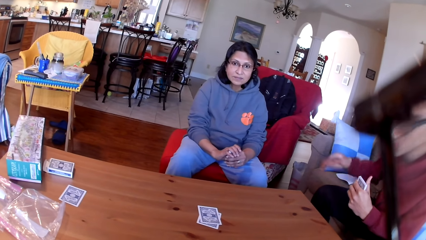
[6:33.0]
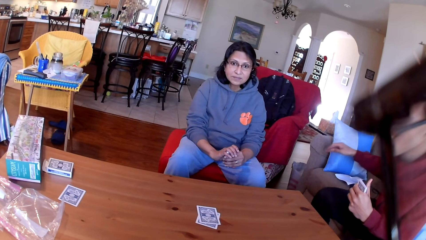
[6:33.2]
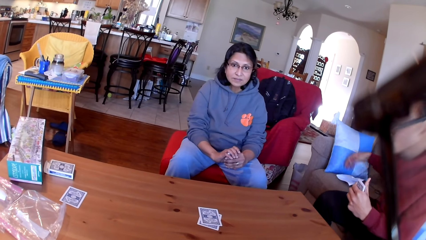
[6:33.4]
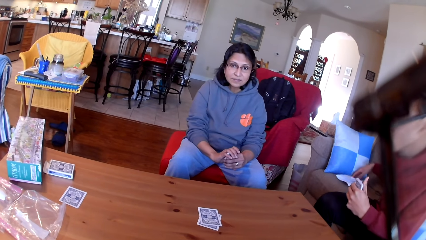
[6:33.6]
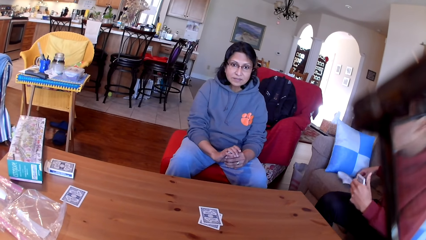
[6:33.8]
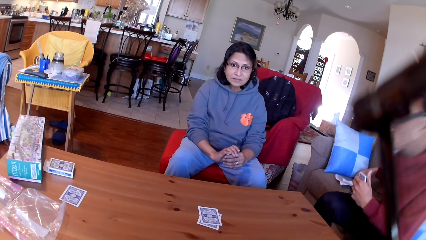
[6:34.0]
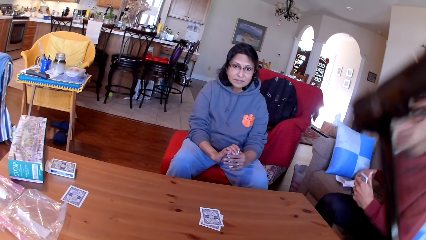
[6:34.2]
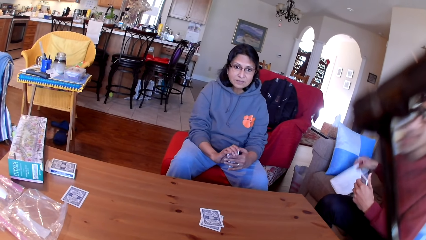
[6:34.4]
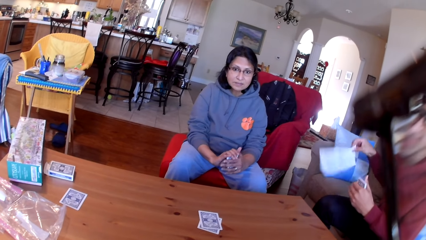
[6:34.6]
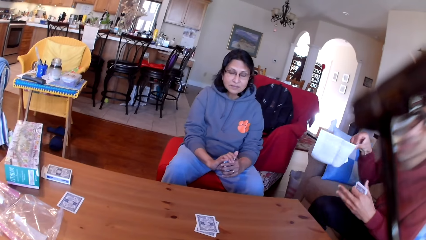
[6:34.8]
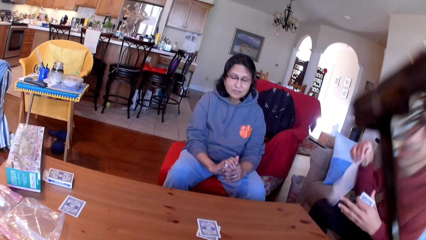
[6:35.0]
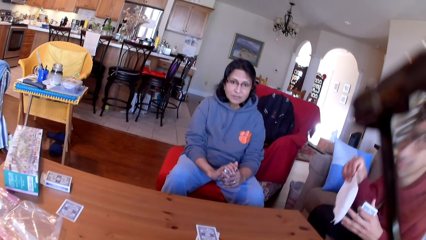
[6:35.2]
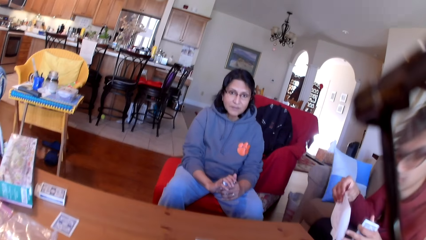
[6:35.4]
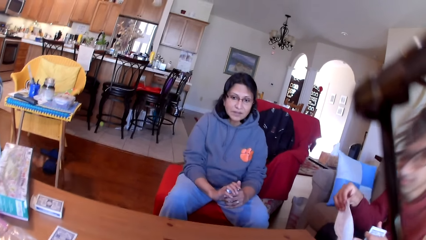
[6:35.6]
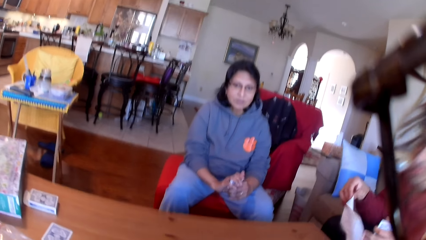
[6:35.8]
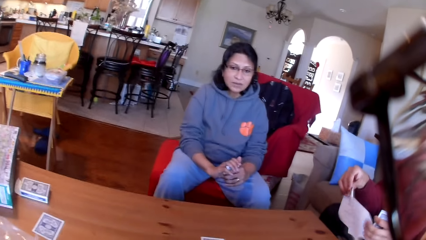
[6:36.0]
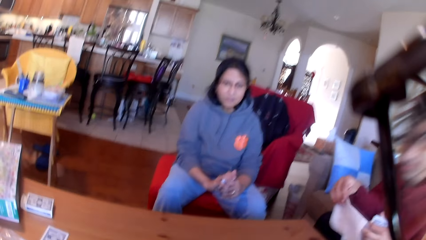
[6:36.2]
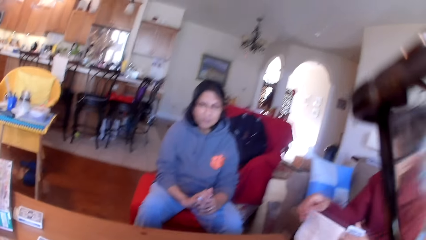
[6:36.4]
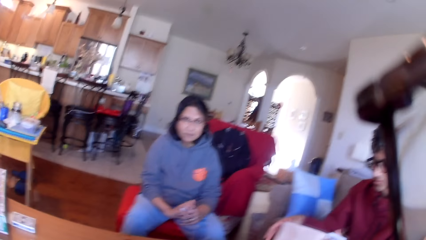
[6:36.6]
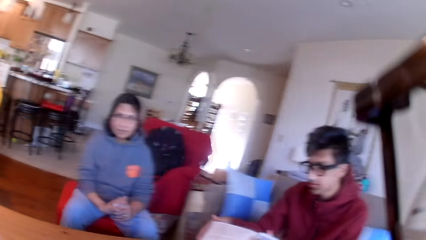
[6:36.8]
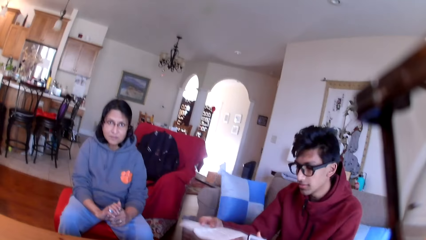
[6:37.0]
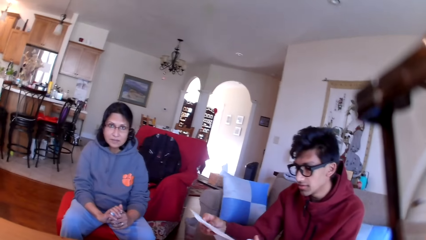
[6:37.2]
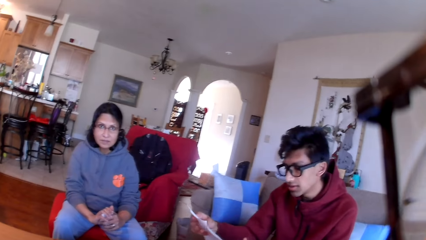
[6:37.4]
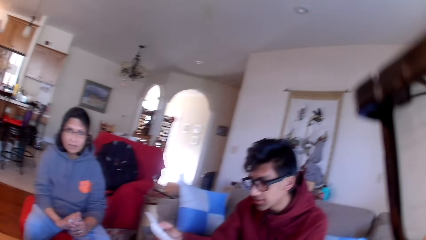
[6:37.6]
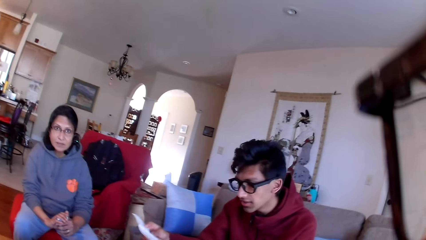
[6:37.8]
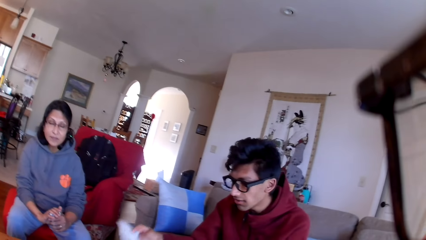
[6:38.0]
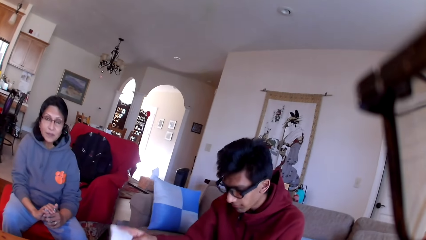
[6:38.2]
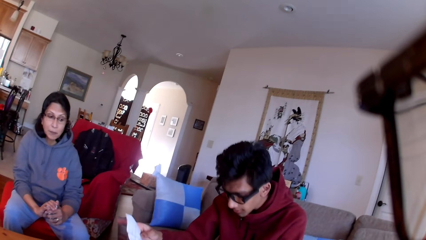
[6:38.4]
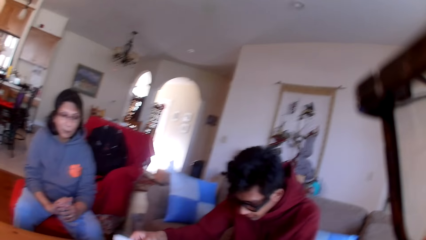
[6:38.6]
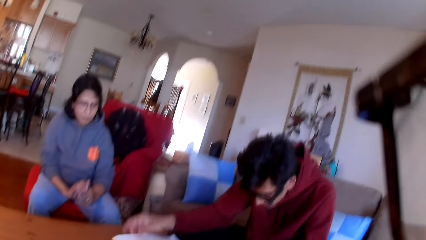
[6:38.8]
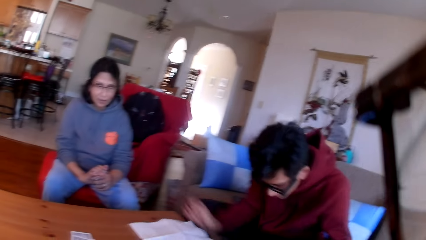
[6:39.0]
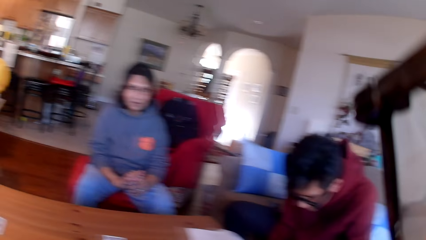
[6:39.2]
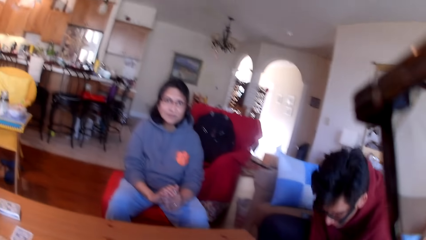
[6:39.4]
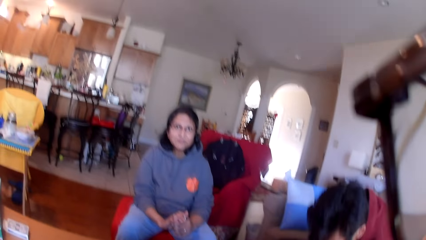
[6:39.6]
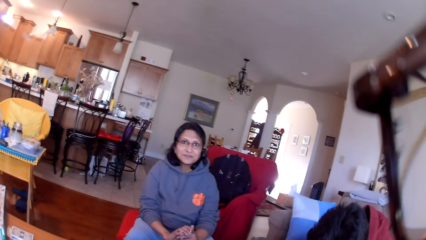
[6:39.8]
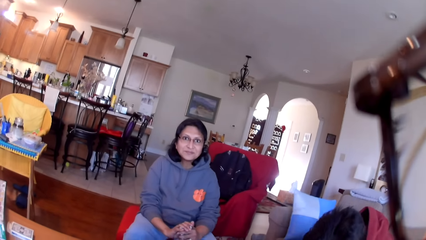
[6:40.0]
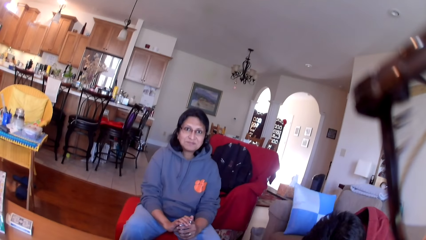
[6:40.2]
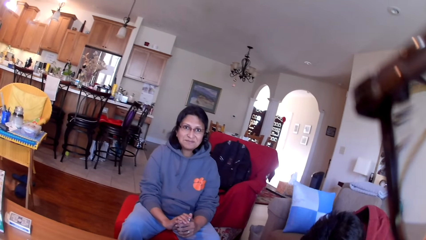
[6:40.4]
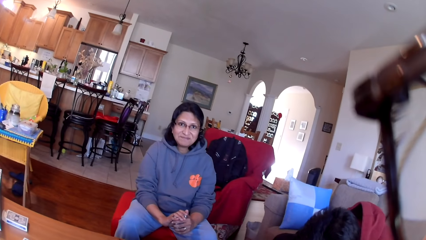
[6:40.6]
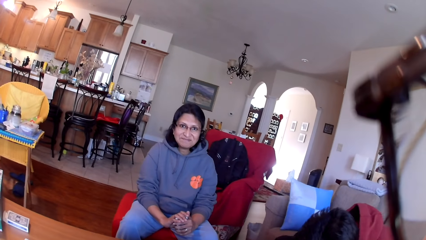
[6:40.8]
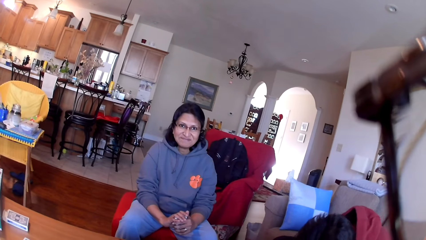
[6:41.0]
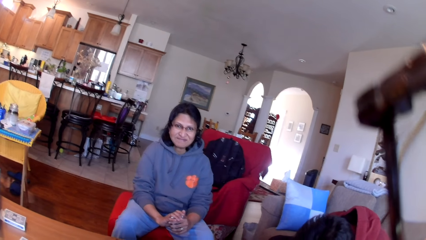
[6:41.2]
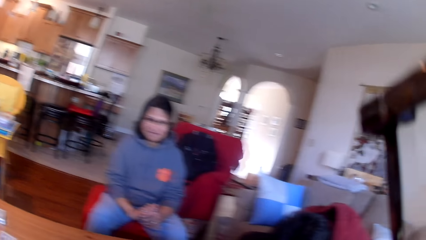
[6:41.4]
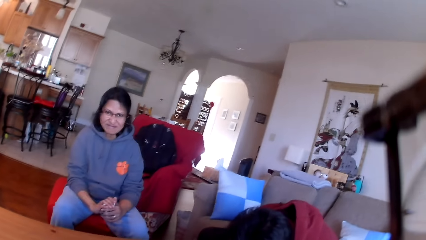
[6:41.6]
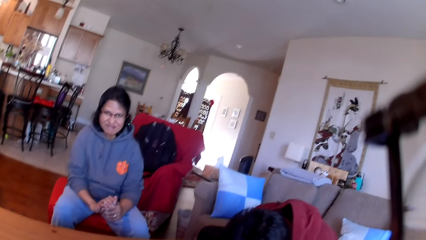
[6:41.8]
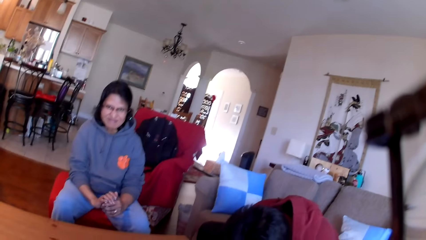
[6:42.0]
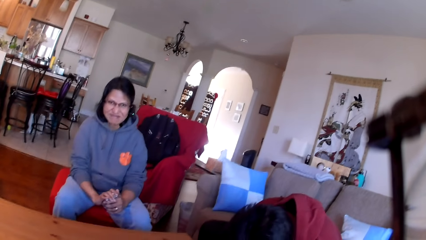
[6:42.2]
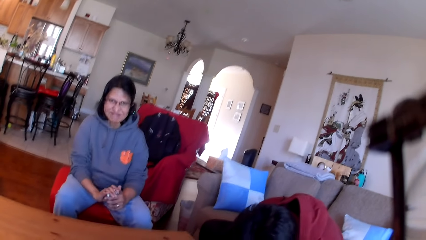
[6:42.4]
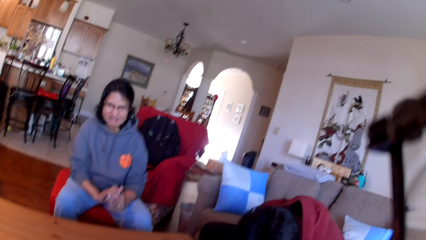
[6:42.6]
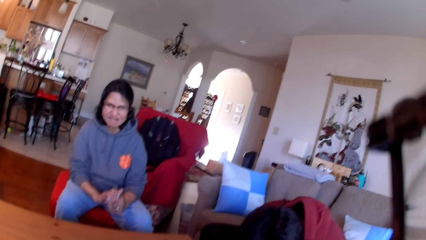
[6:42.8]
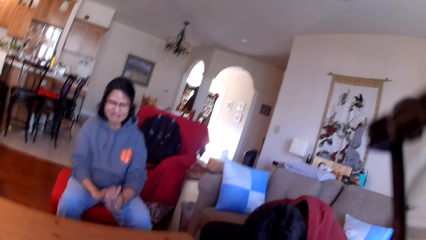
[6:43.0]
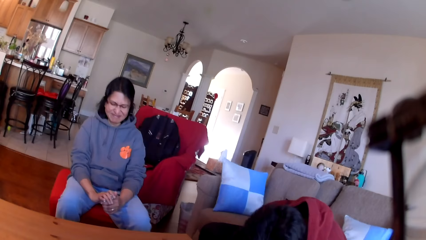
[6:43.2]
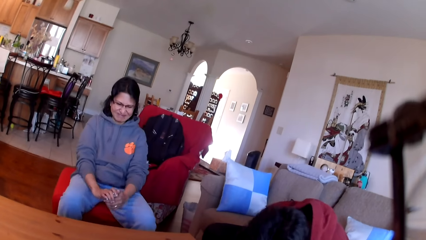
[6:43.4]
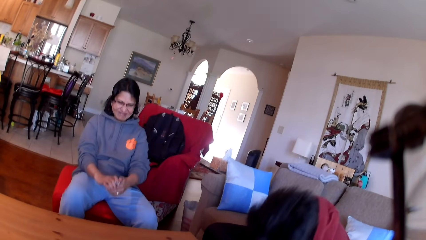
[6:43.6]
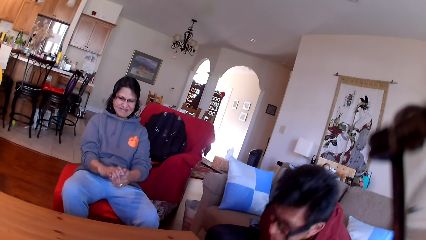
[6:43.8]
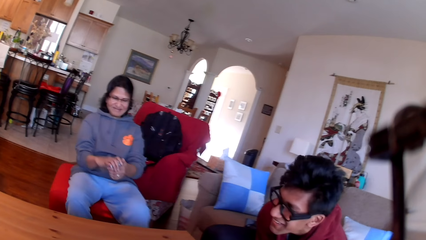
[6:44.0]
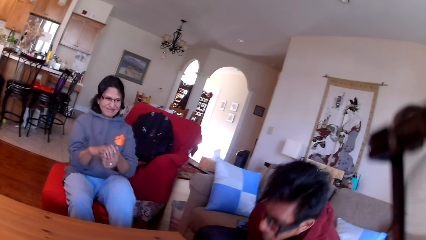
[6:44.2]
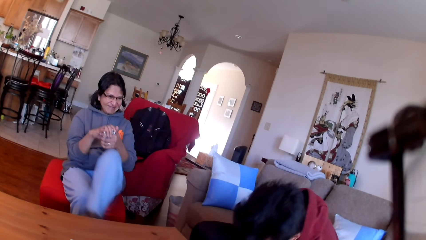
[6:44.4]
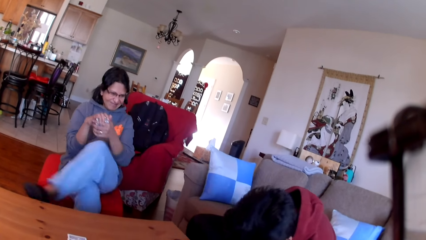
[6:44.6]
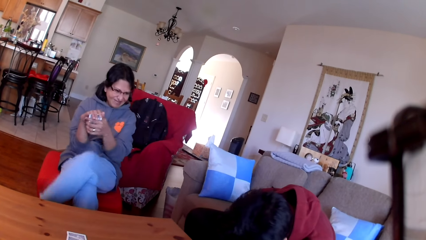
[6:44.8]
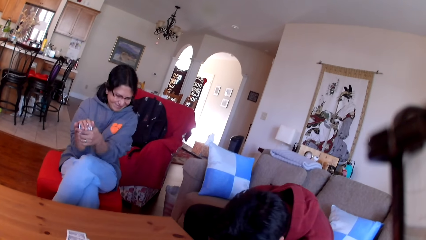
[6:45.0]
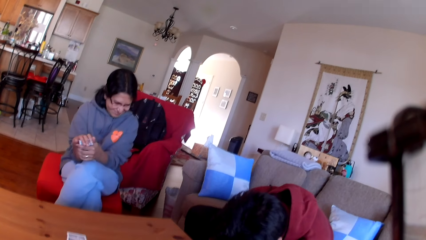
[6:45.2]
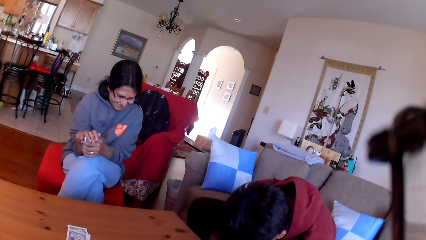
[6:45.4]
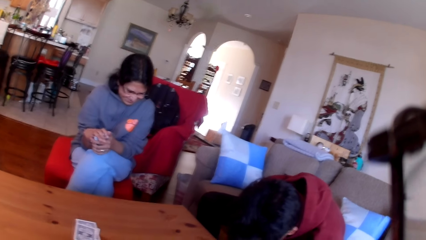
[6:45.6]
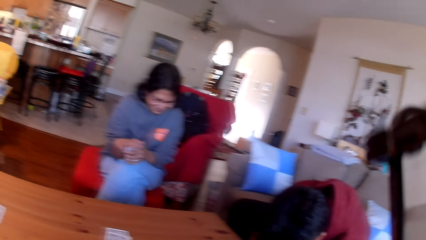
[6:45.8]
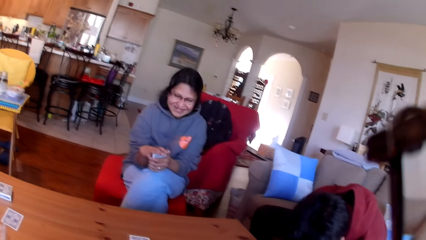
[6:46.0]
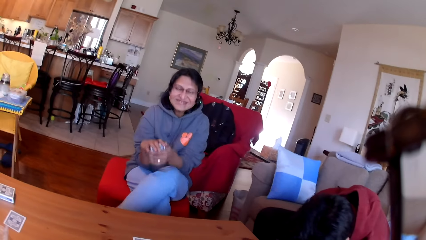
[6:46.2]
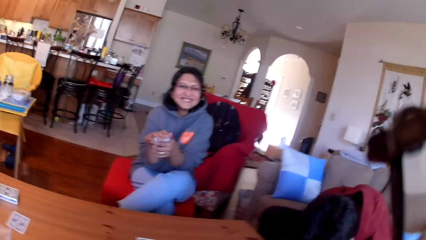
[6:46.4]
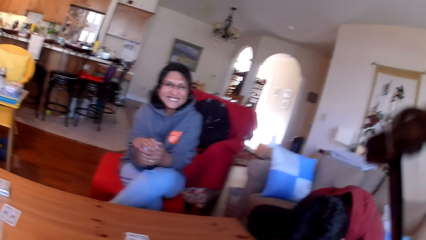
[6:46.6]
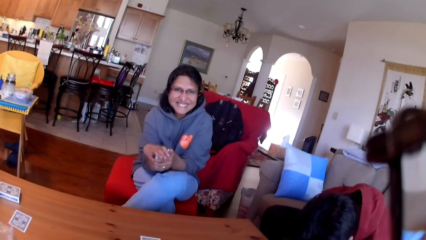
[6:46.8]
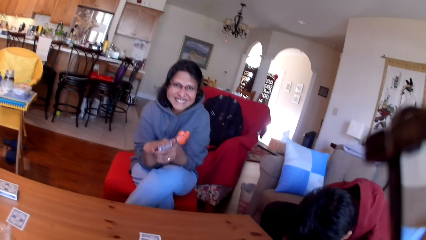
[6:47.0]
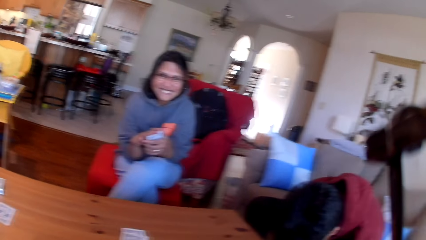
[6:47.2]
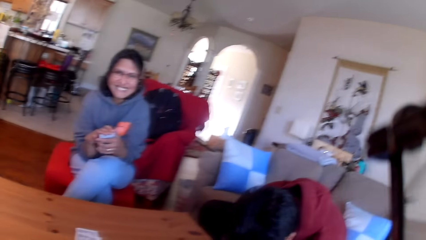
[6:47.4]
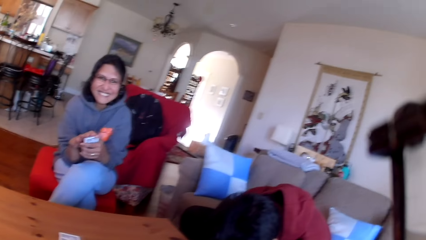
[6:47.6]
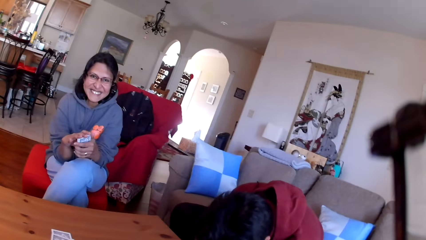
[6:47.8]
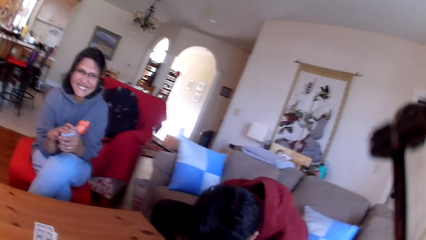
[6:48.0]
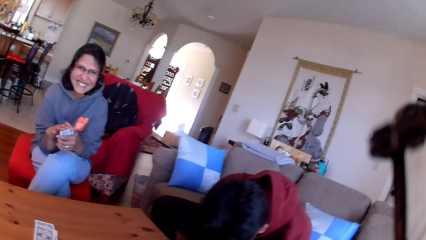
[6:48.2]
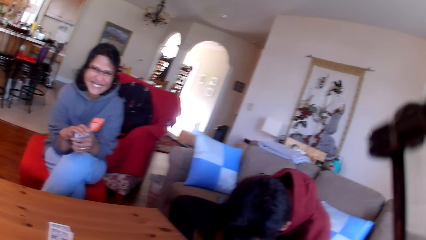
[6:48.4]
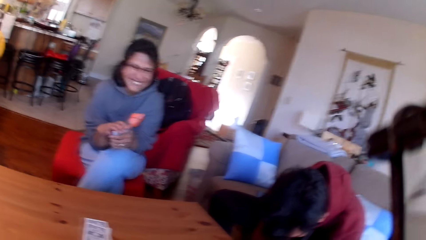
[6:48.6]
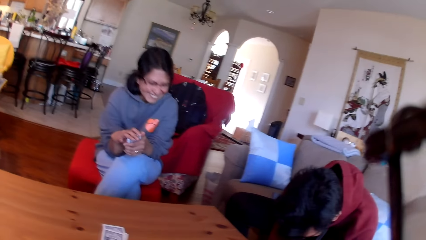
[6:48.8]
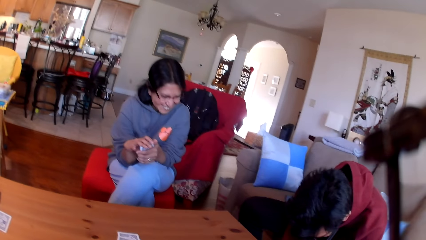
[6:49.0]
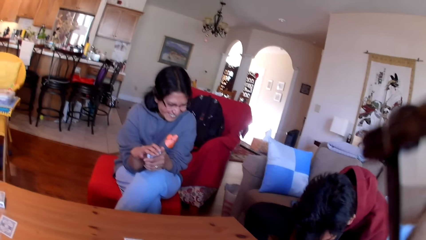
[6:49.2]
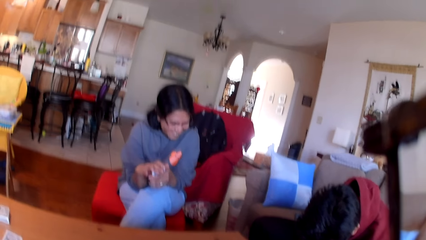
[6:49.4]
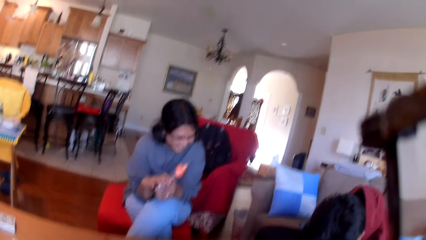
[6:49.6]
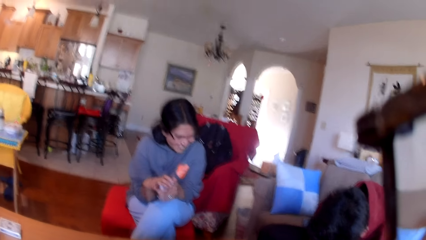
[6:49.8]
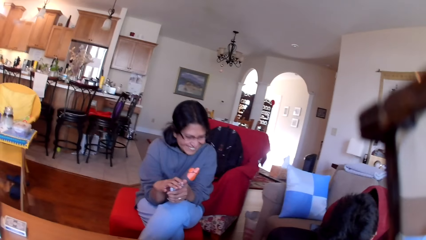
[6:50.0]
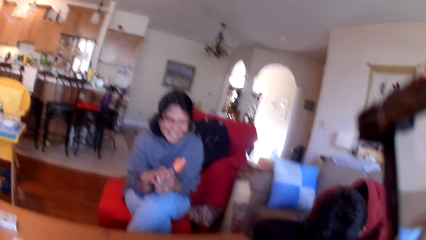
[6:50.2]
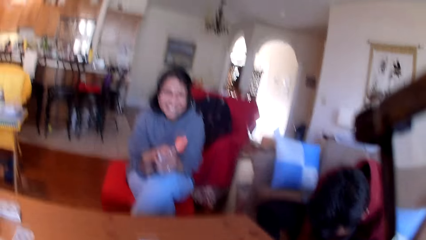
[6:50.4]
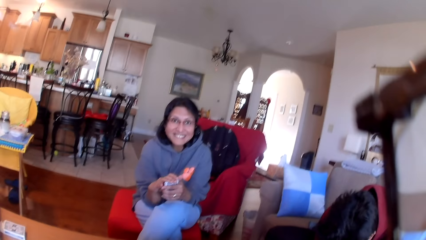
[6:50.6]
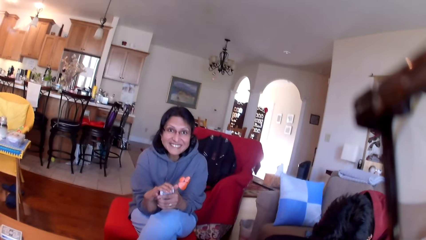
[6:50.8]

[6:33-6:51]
A person picks up the paper from the sofa. The person stares at the manual paper in his hands, bends under the table. The camera wearer stares at another person and the first person. The other person folds her leg. The other person stares at the first person. The camera wearer stares at the other person and the first person.
